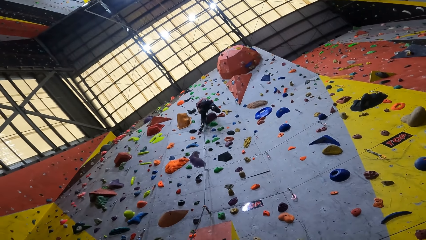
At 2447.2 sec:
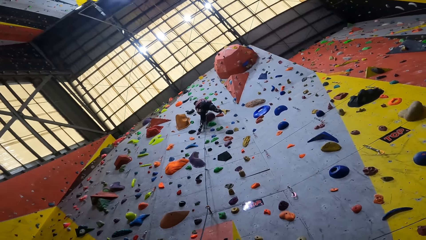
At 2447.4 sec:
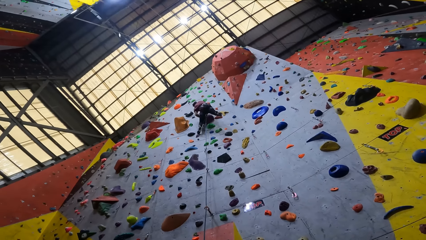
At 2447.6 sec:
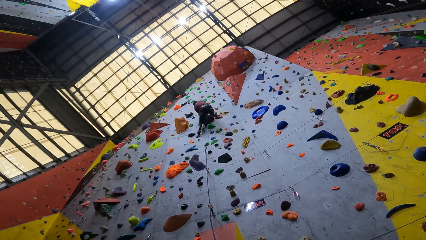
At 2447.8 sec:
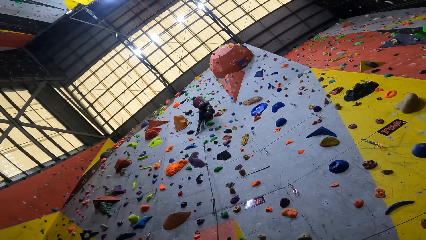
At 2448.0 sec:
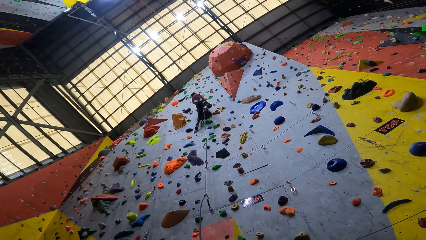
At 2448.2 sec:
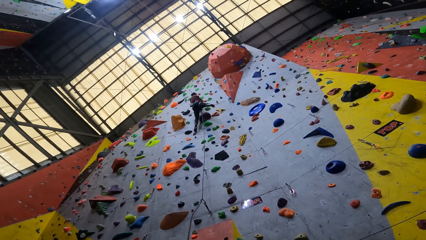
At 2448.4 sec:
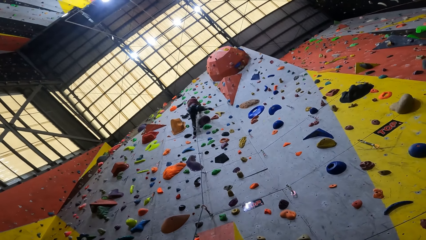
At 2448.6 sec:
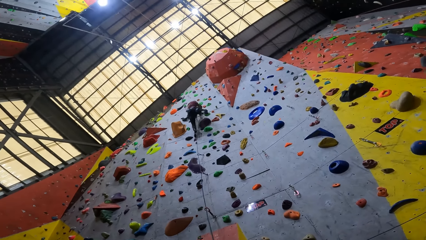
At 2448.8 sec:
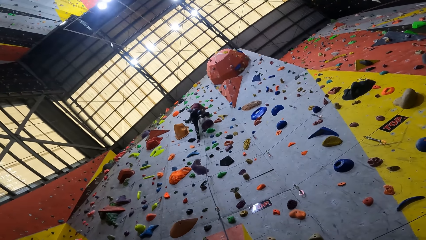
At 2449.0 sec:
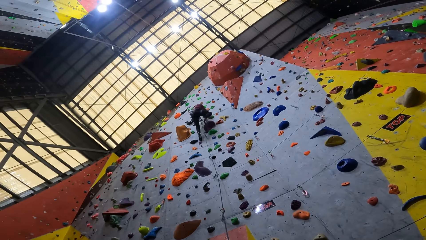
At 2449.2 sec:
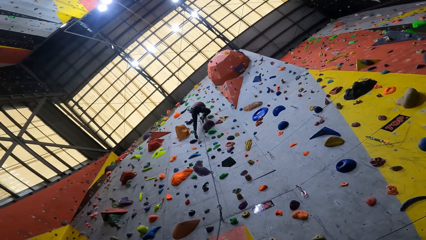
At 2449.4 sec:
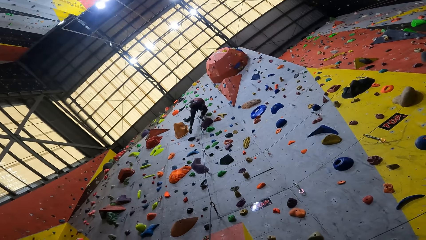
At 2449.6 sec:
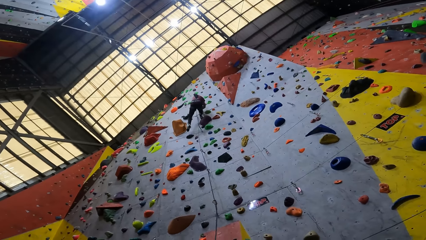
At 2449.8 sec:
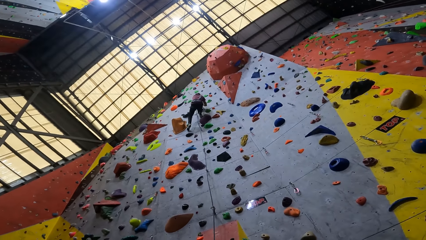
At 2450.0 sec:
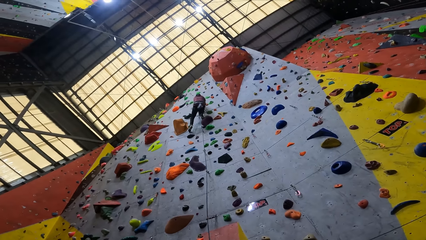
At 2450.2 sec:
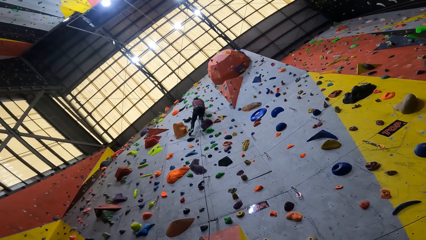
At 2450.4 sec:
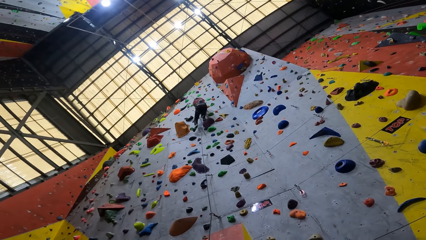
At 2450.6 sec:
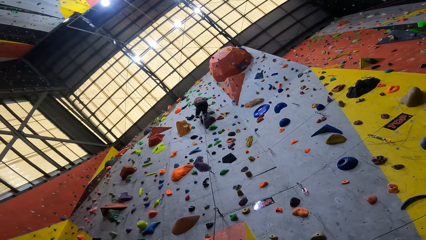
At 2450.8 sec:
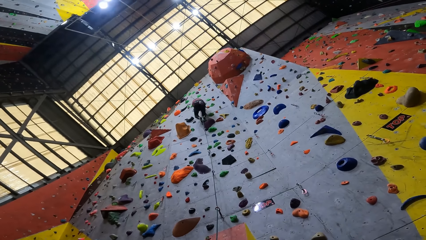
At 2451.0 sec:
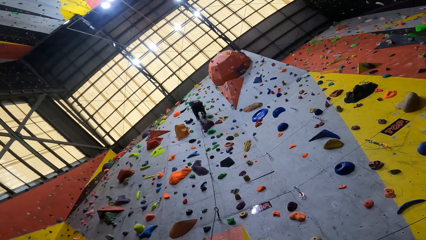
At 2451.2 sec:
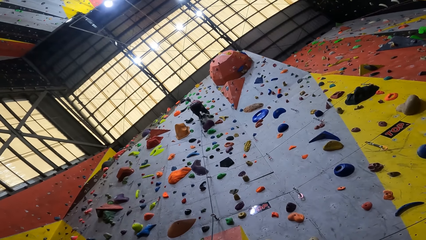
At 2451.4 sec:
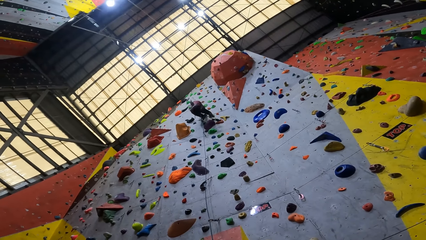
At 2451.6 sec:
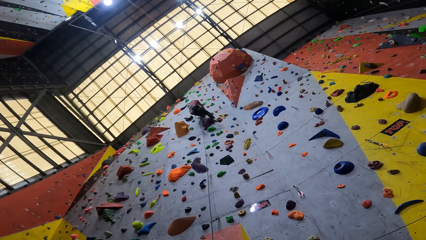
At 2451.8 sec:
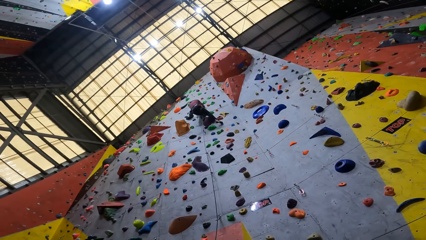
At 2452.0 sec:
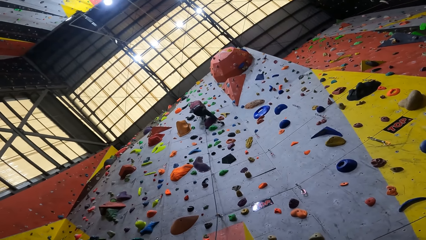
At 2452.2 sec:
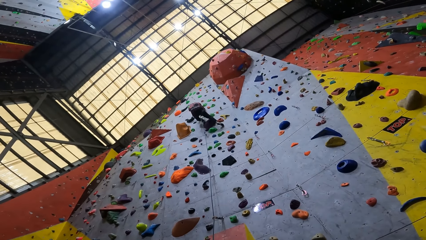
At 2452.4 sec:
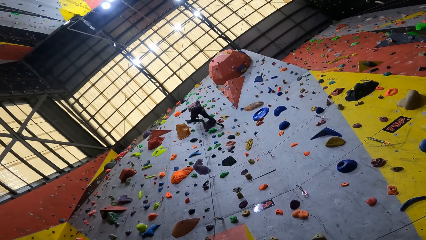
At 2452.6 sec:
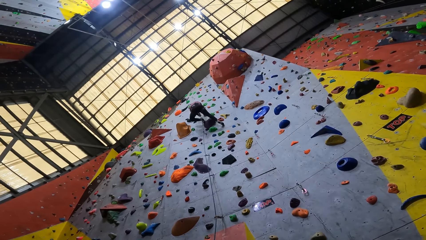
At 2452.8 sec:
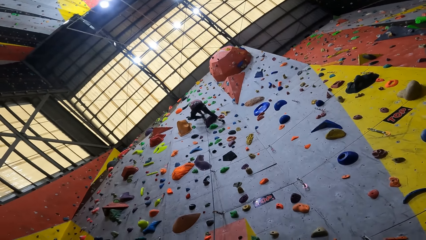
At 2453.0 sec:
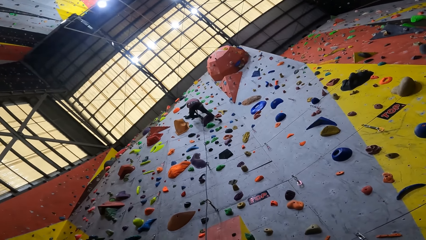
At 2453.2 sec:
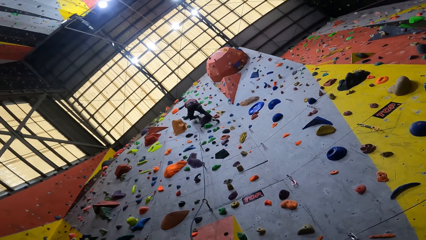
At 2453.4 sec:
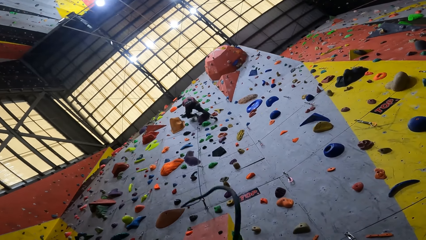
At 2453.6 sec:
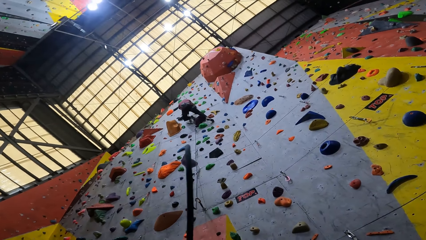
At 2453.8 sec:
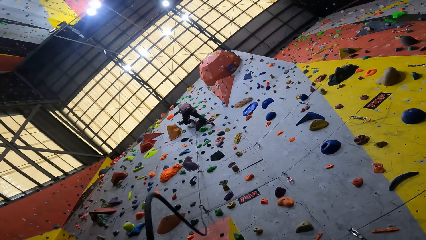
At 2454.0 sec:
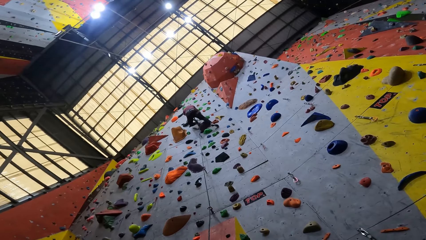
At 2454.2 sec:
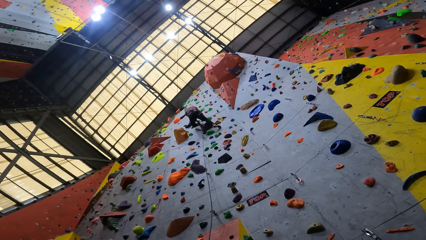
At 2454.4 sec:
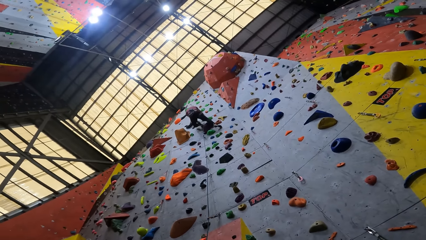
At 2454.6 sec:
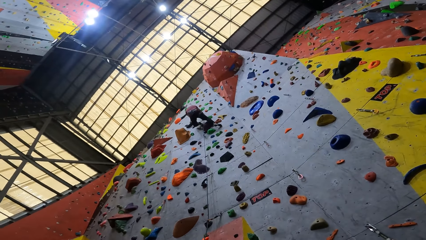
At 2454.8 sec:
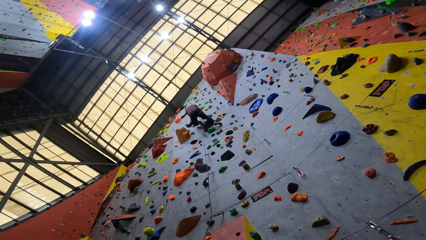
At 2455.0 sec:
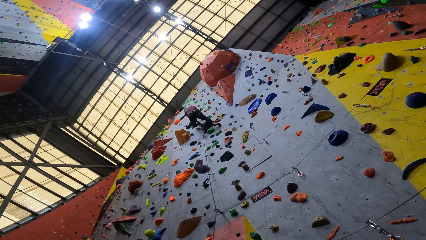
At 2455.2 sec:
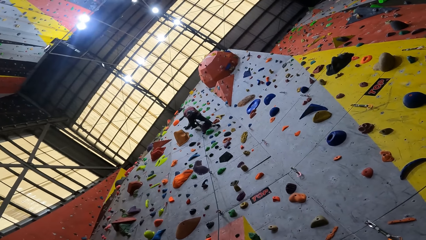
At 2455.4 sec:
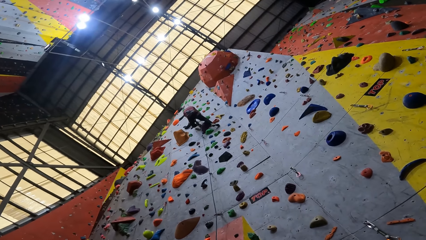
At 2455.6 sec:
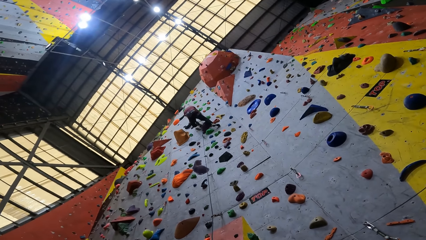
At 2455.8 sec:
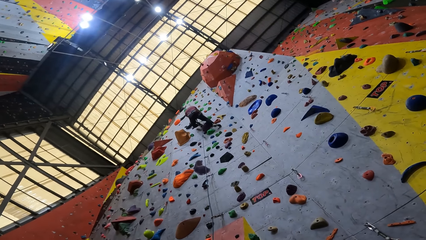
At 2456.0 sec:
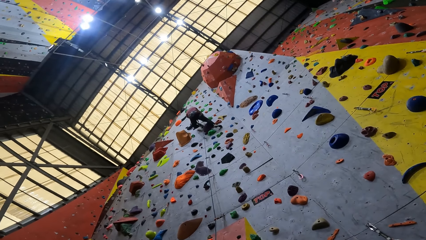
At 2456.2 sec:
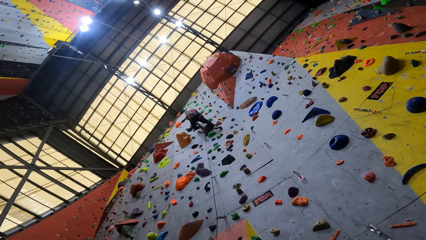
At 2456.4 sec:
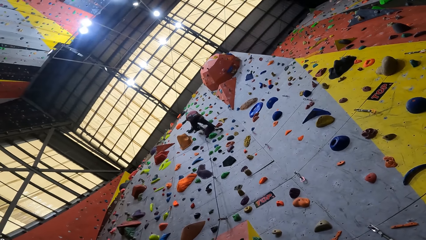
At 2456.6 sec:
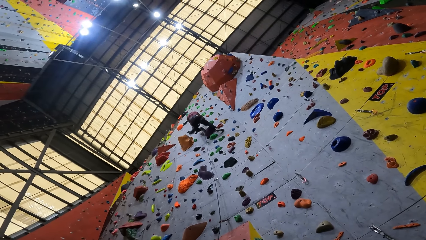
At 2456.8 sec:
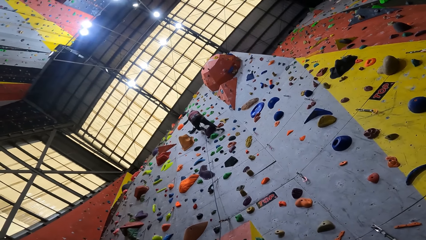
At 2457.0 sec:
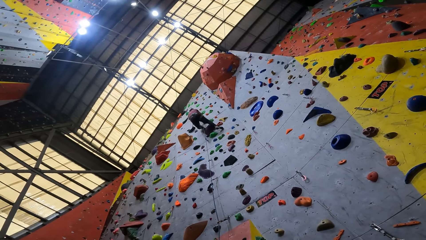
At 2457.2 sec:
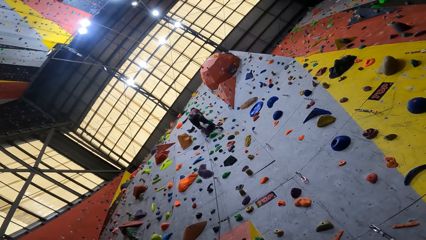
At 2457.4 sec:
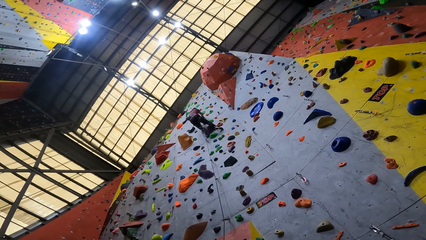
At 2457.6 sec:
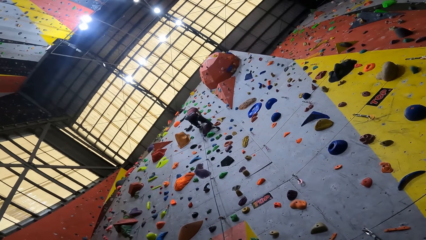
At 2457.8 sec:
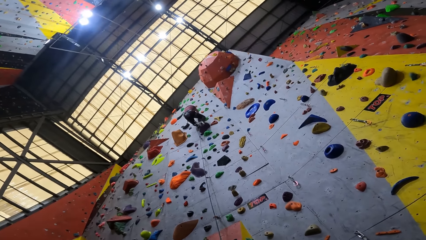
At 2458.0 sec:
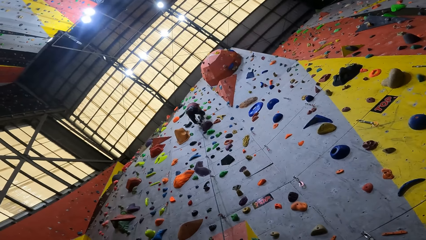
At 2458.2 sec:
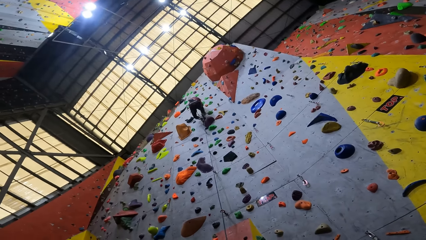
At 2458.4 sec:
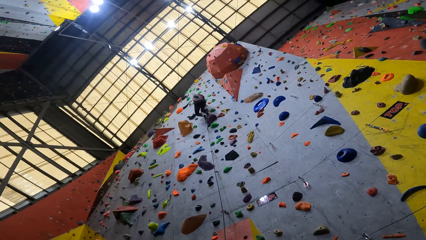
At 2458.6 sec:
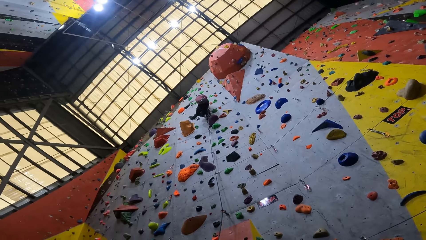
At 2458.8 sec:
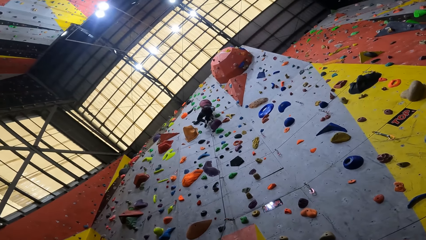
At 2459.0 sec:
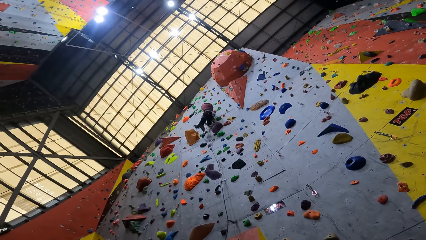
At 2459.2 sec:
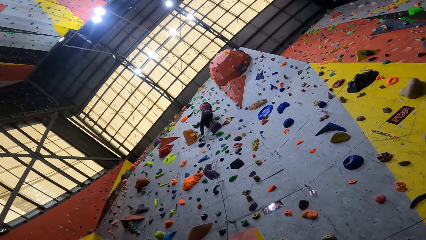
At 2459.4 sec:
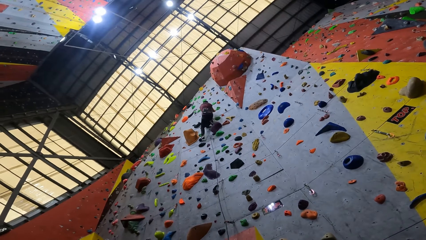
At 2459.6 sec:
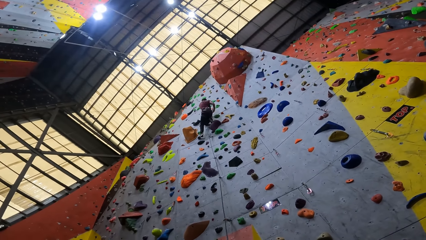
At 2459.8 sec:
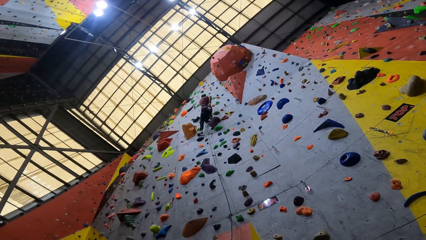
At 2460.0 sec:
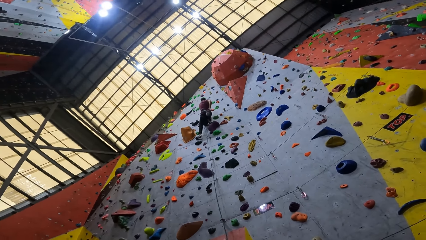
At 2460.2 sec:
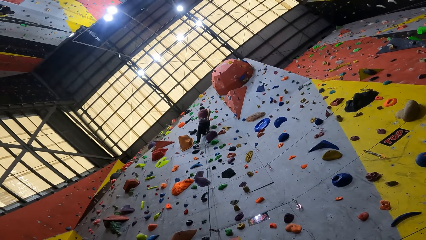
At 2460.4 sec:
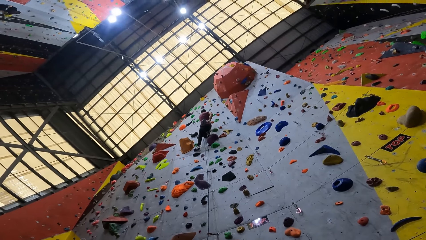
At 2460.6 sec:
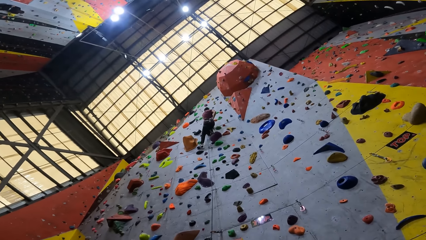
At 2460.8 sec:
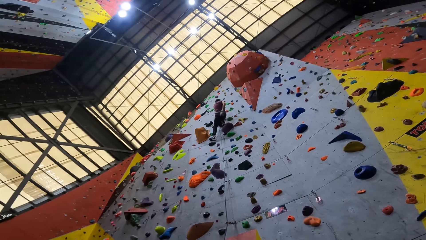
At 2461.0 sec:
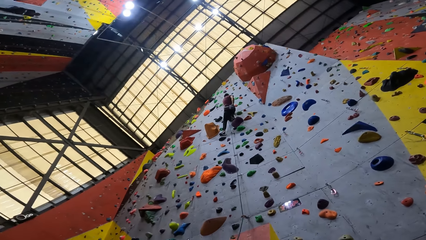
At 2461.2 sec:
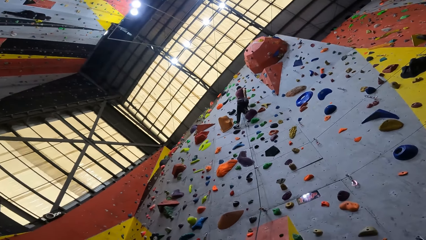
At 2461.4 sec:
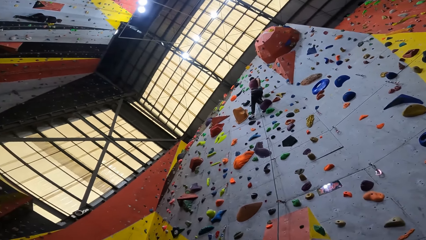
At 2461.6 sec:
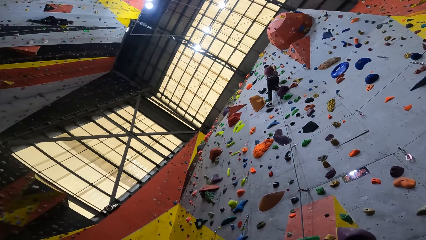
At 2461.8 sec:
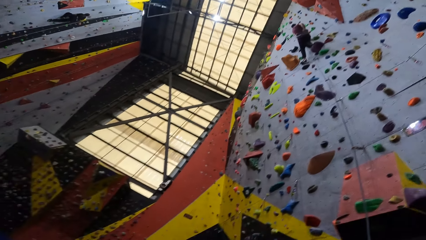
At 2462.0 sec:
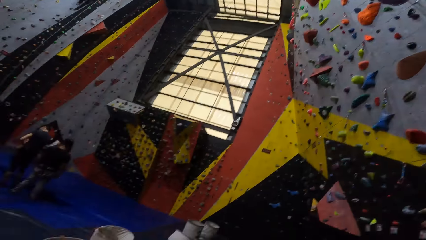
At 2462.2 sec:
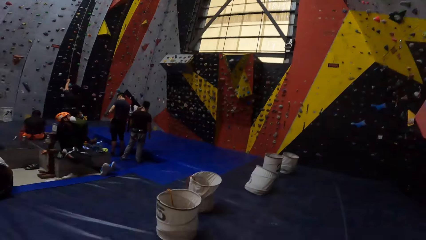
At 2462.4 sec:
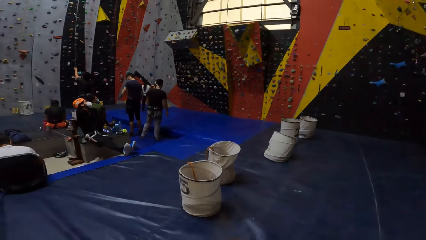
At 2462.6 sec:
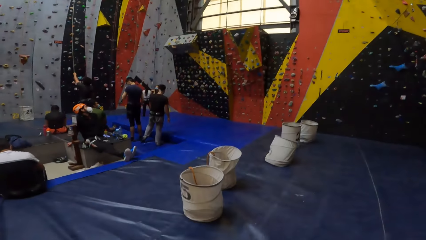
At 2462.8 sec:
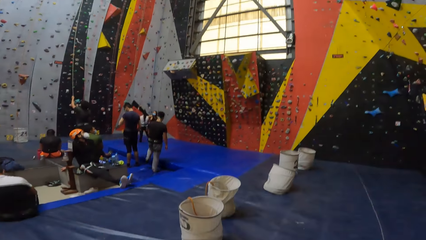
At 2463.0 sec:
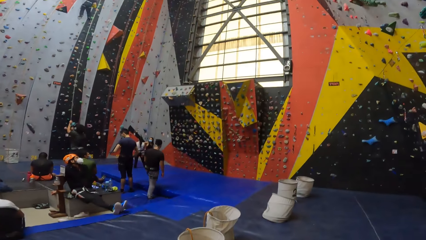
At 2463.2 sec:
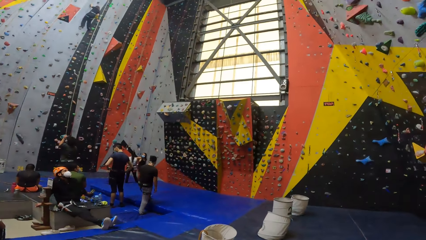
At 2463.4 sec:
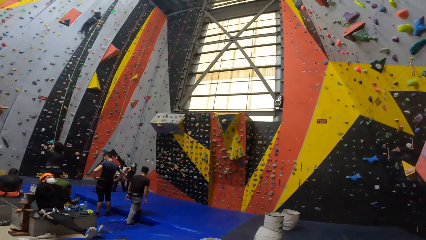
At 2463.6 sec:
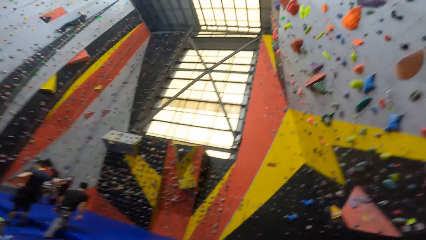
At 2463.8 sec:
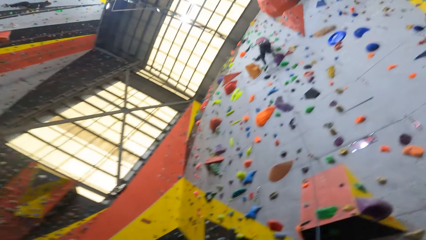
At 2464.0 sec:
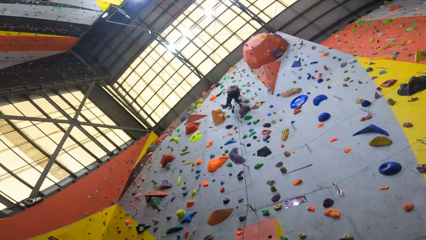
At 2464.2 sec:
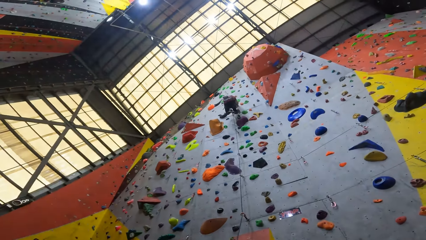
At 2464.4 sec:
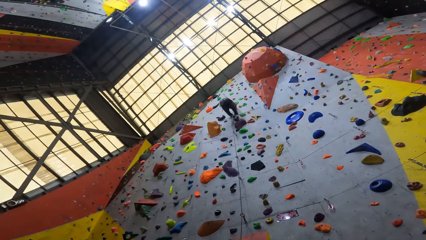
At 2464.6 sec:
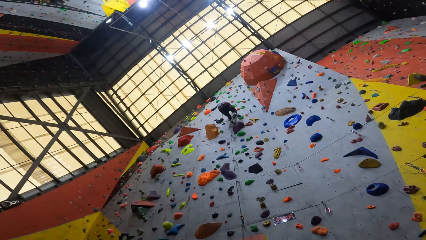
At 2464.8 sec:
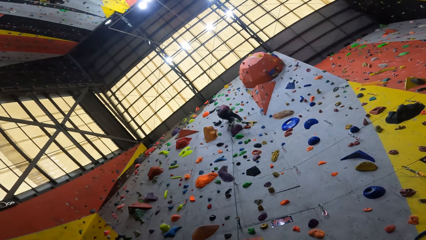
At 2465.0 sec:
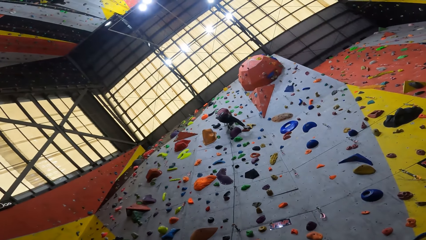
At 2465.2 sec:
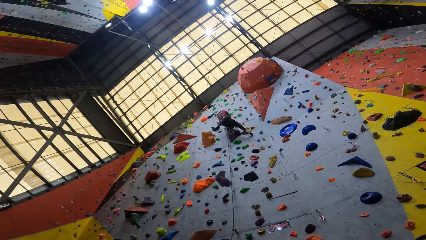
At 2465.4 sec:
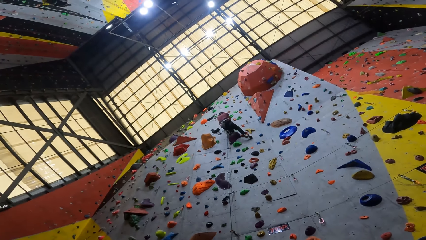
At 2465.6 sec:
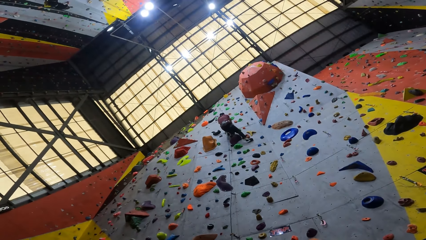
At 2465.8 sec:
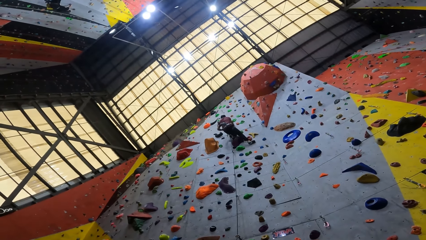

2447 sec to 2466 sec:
The camera wearer moves a rope. They look on the side. They look around the climbing game. They look at the man on the bouldering wall.
